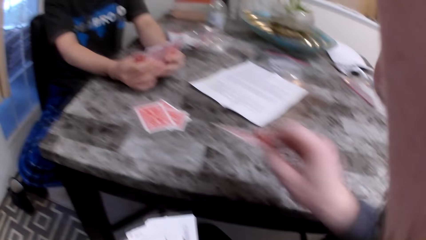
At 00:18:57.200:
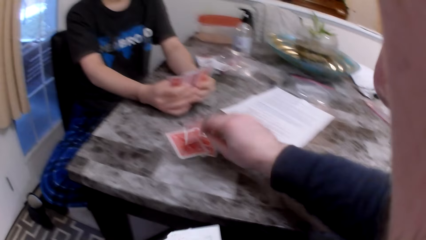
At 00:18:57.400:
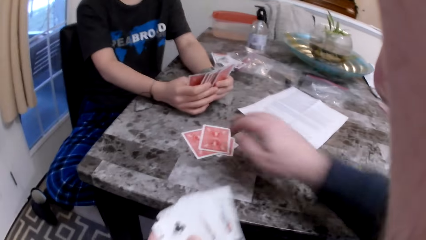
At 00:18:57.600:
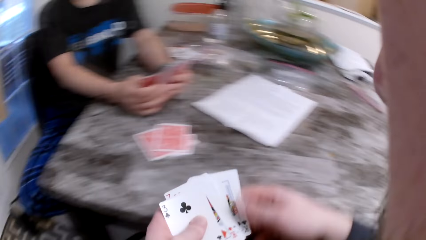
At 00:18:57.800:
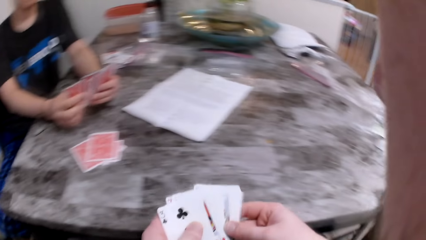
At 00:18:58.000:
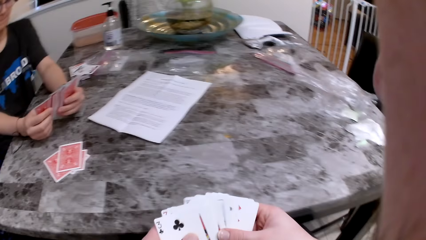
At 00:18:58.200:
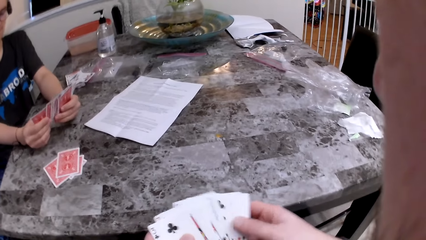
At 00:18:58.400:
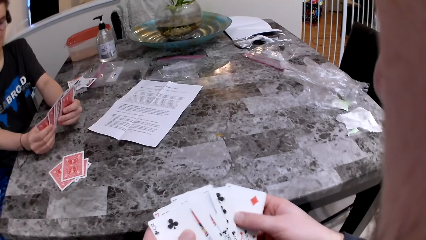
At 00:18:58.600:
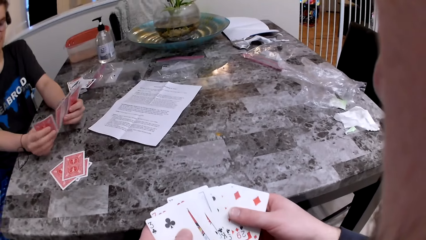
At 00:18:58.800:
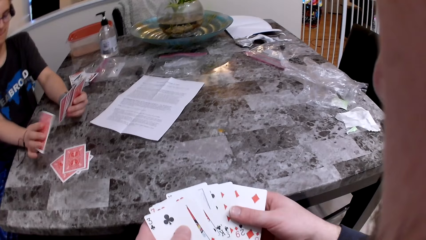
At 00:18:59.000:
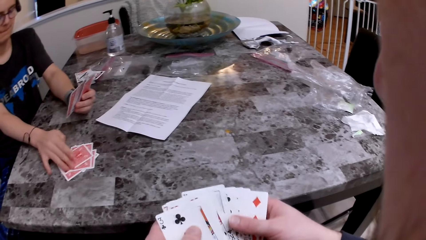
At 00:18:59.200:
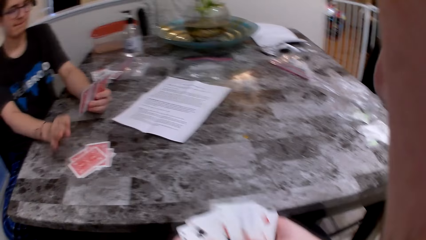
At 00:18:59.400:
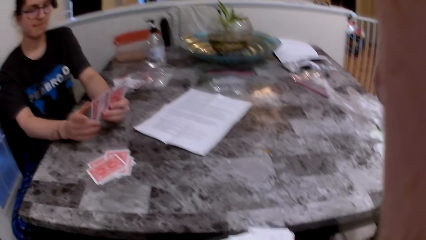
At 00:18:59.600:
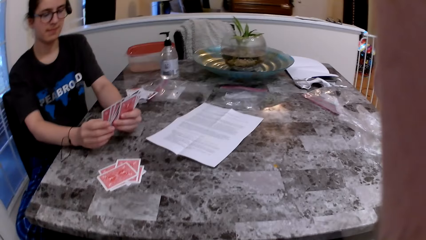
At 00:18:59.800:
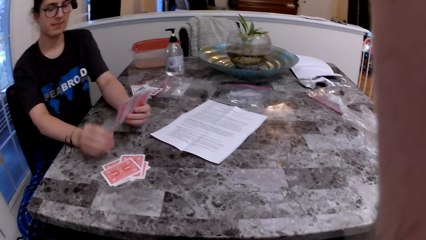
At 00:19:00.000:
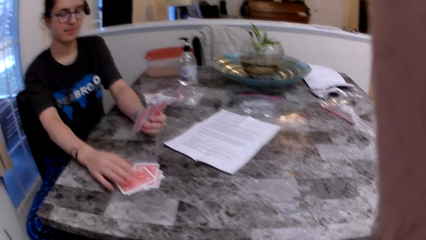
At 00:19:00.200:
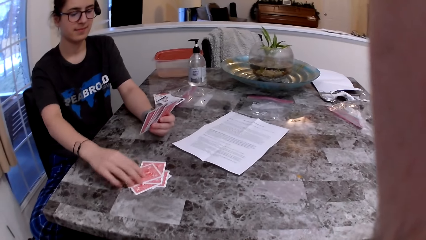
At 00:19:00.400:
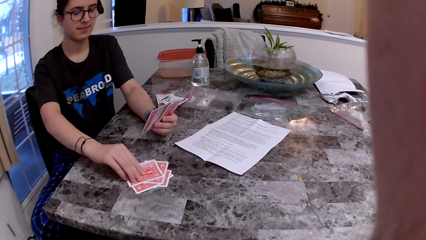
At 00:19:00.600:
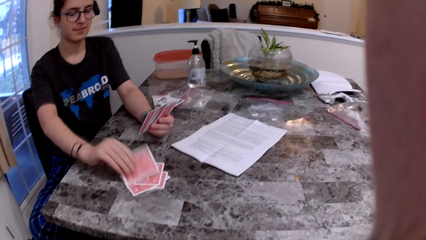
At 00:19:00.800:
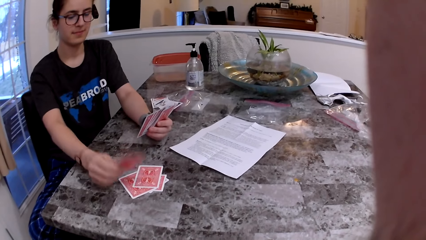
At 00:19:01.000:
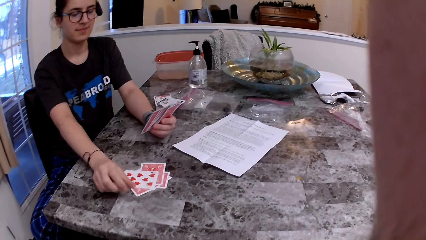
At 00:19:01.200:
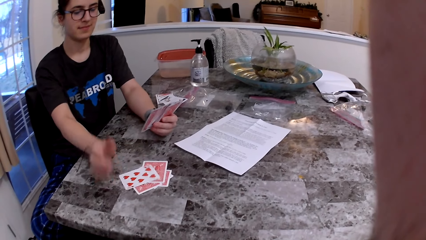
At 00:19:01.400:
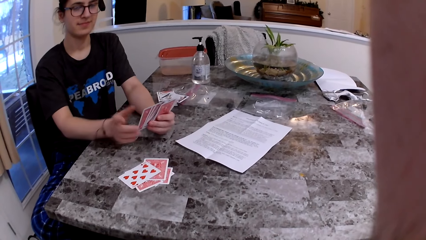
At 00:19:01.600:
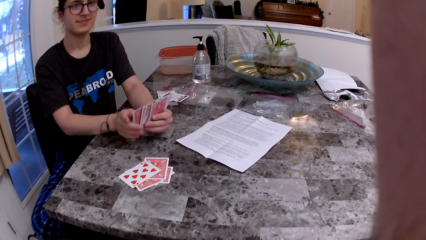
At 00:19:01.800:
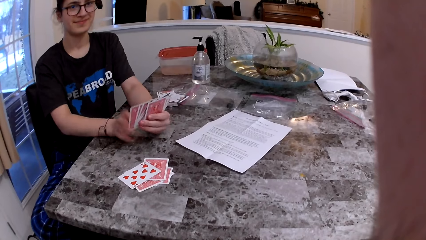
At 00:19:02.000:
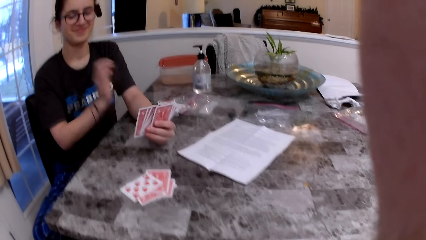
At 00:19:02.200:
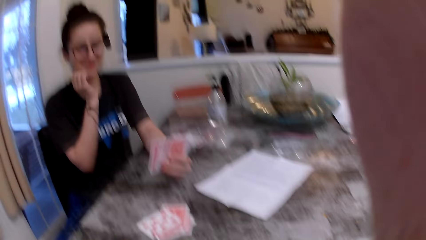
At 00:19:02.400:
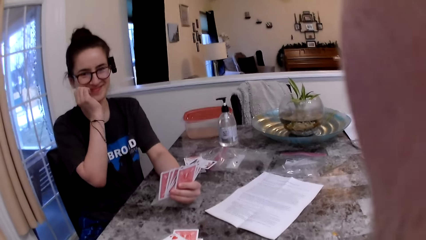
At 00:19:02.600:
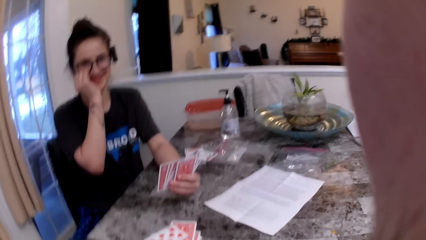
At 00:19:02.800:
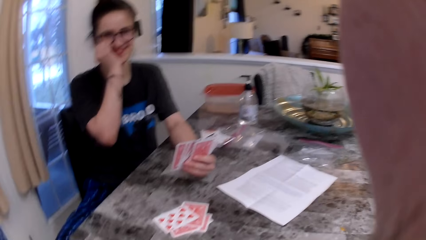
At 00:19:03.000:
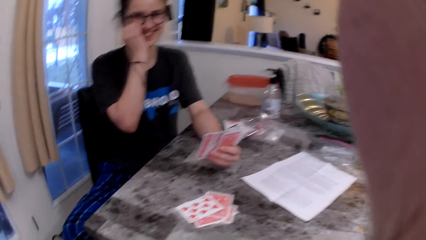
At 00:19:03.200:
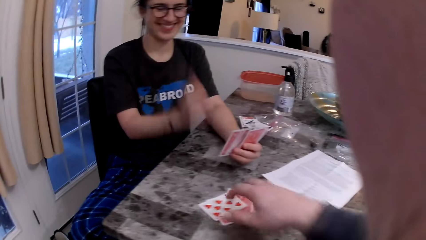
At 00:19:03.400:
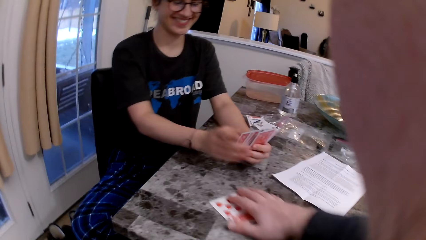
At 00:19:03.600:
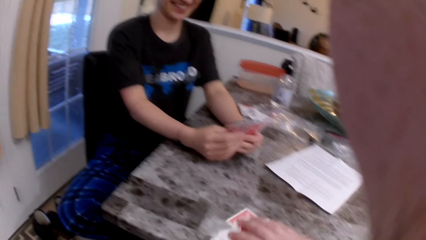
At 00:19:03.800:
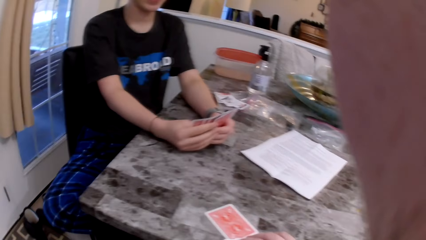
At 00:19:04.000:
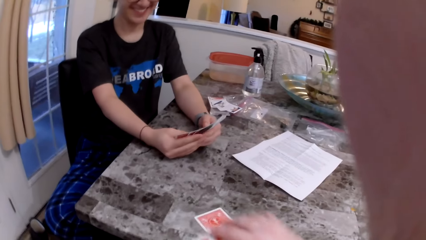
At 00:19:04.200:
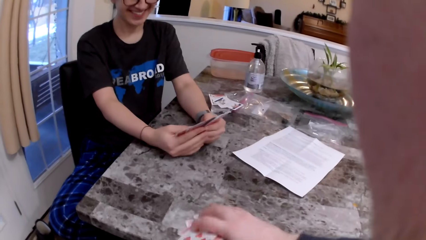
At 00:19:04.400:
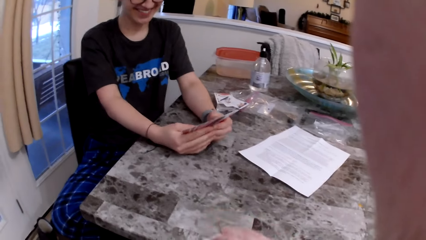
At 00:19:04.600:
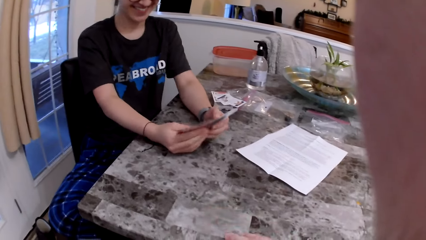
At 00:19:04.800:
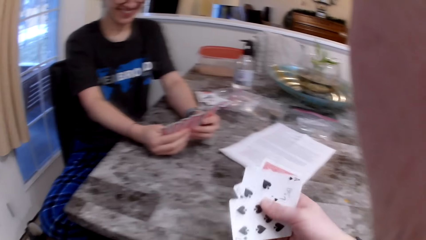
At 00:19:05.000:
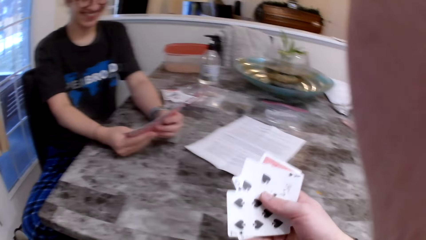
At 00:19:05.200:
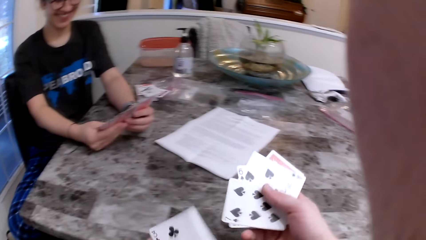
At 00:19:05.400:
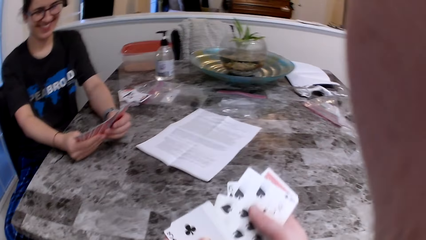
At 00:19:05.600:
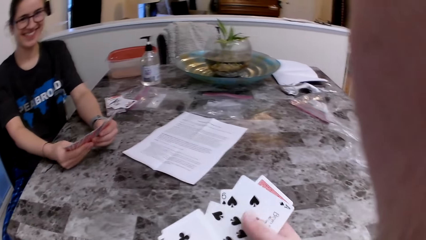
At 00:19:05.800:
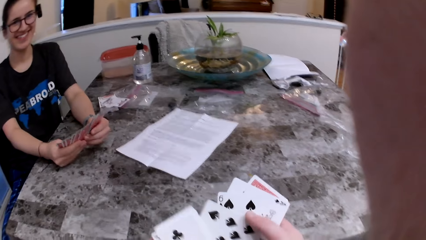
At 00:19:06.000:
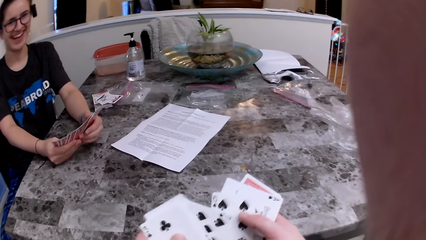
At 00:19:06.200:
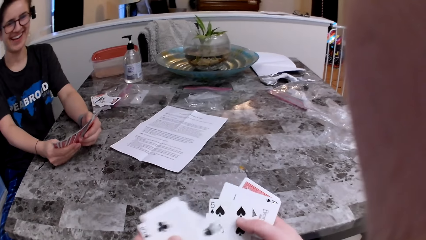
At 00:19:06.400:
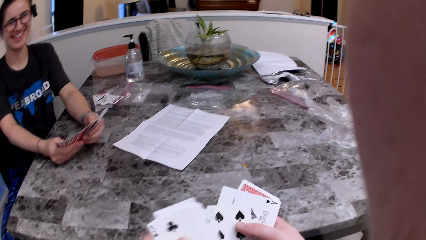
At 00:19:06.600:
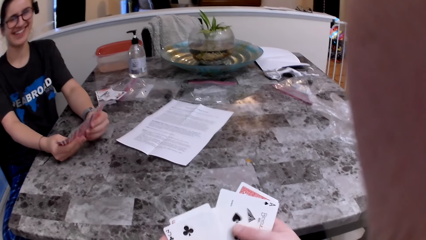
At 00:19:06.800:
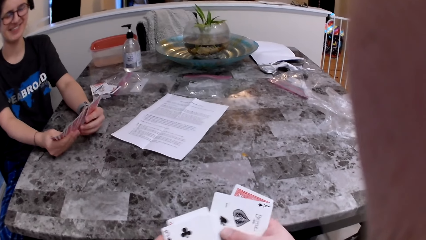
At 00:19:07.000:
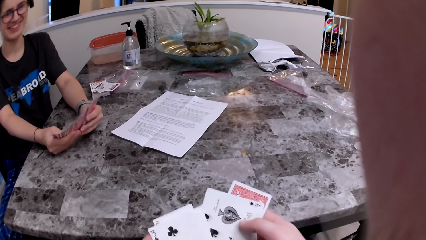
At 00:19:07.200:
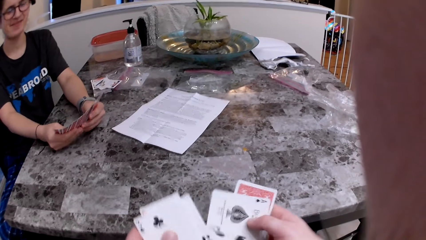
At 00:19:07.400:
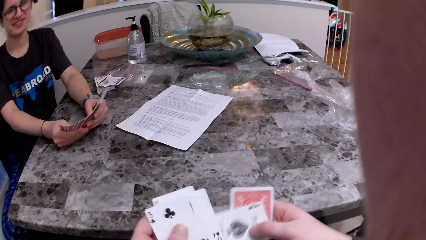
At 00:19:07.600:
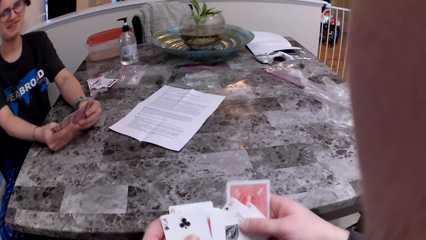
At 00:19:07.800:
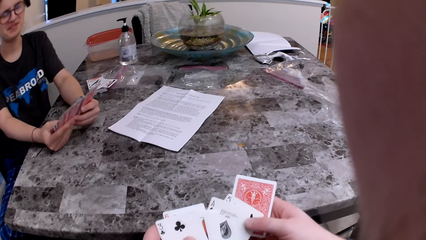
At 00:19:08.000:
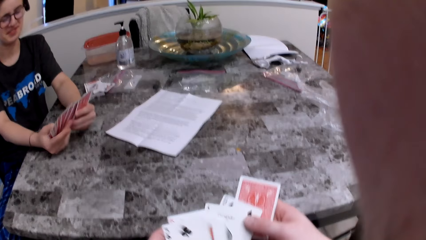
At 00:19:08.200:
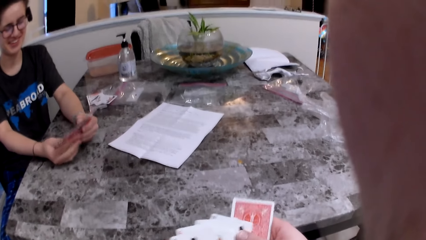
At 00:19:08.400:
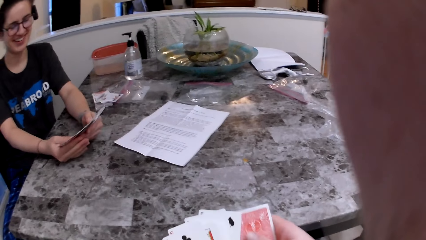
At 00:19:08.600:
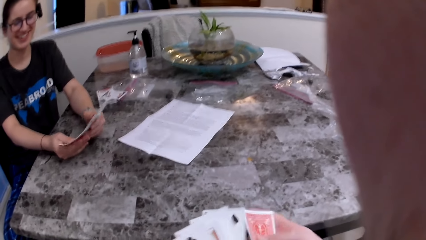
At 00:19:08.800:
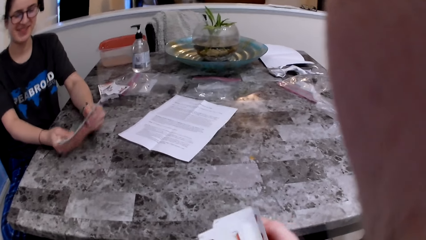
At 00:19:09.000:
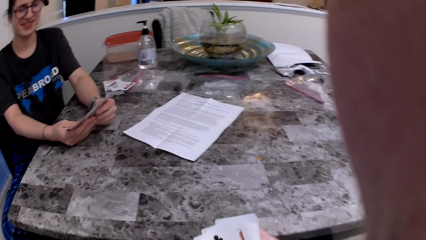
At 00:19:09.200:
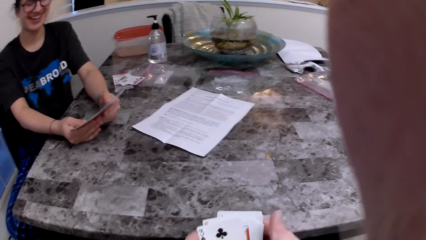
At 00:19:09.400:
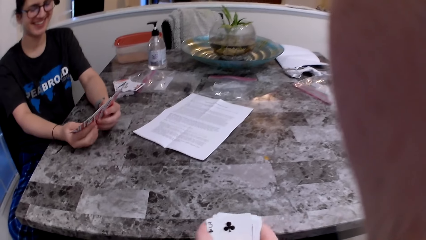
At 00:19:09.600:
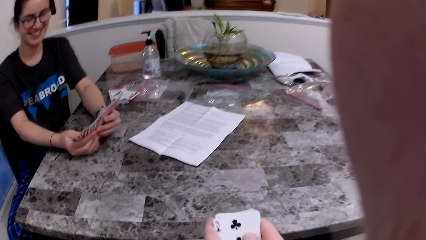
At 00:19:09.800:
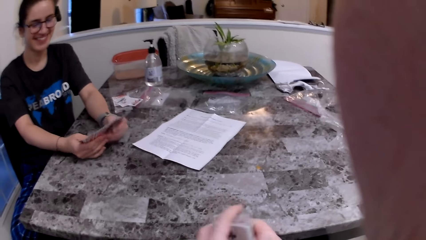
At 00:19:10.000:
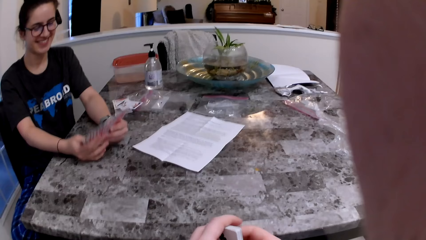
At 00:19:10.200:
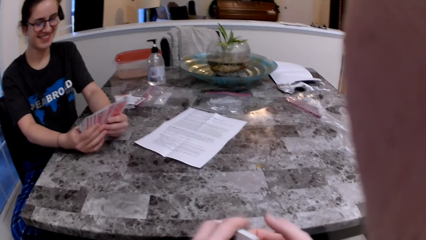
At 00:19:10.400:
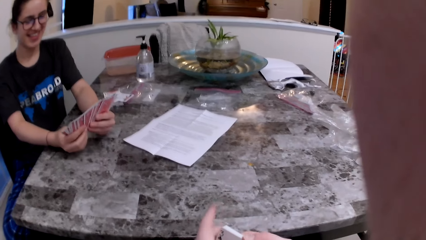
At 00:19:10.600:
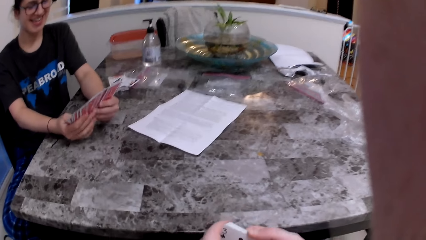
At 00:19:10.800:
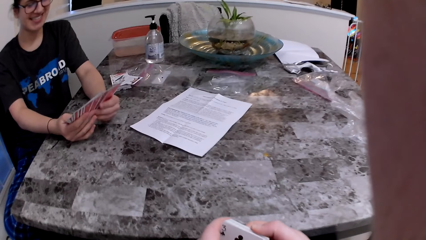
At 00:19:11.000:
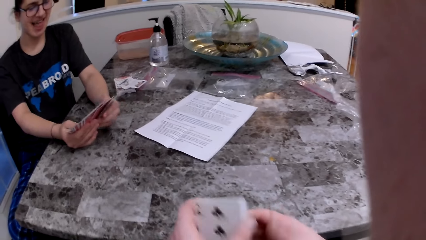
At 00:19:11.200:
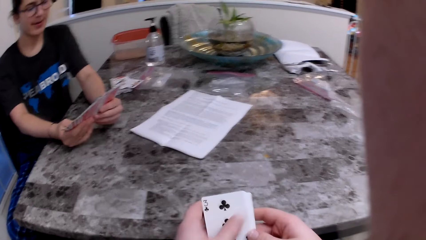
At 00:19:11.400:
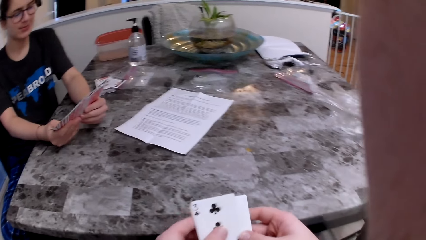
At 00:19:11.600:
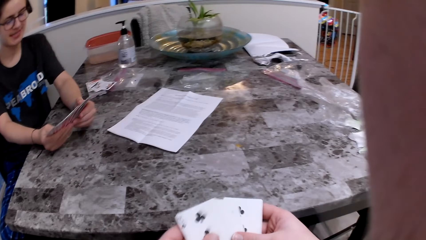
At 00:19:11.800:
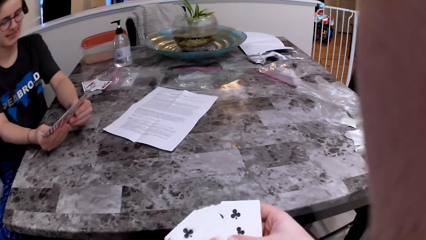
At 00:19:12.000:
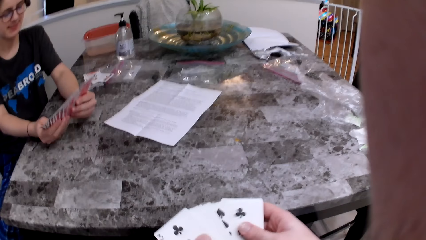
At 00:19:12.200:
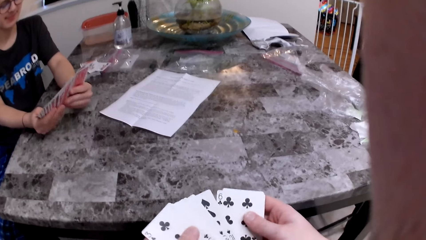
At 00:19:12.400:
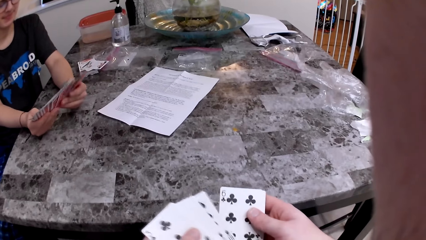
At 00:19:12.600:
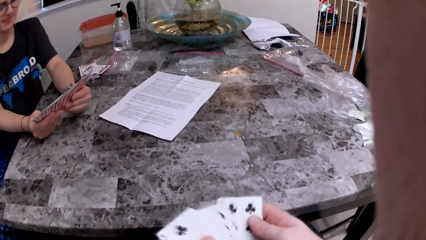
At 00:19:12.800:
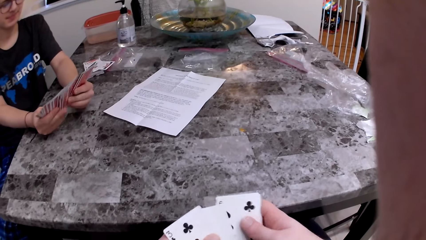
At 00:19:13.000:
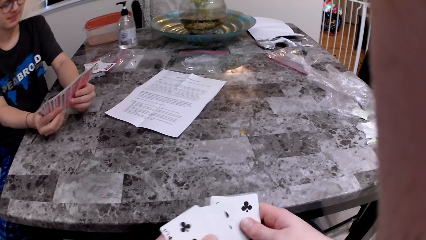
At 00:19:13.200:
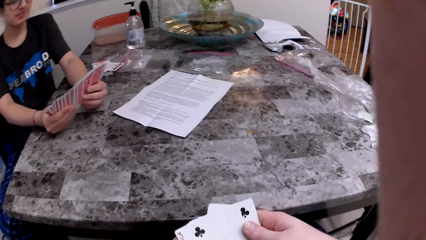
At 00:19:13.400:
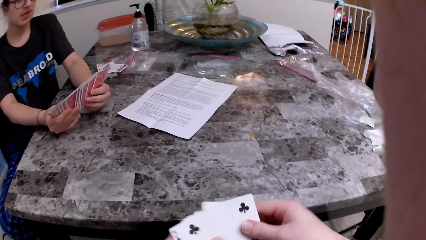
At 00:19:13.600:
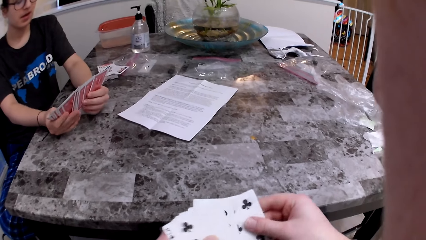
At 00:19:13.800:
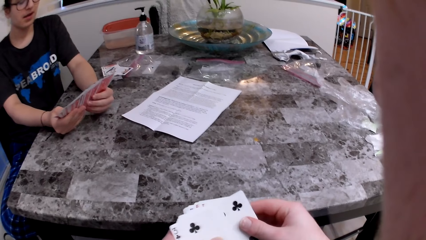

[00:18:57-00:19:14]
The camera wearer puts the card on the table. The woman puts the card on the table and flips the card on the table with her right hand. She adjusts her glasses with her right hand. The camera wearer picks the cards from the table. They arrange the cards. They arrange the cards again.
